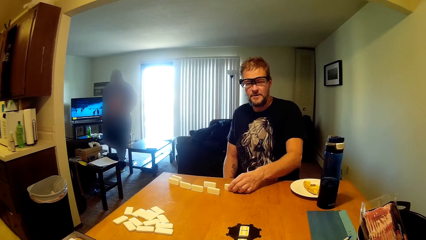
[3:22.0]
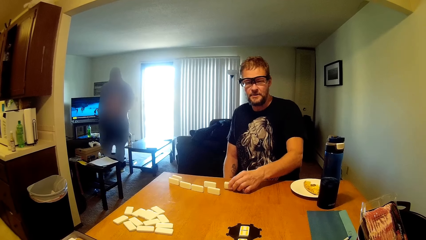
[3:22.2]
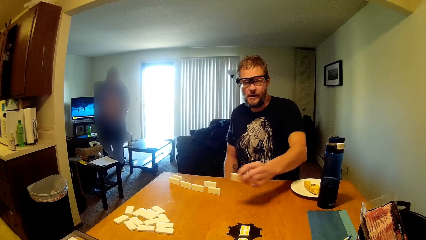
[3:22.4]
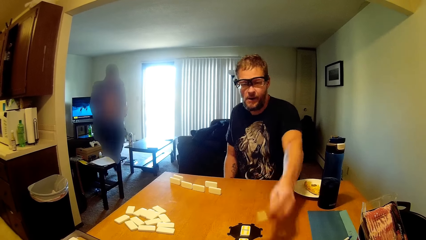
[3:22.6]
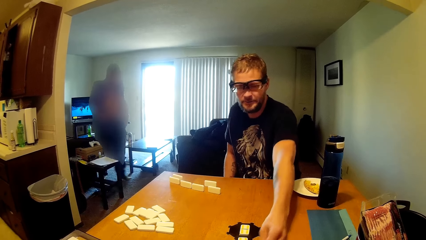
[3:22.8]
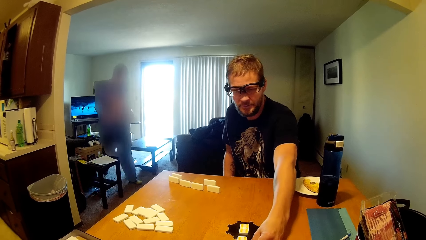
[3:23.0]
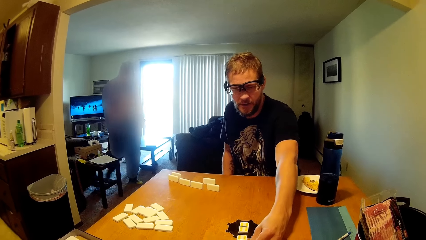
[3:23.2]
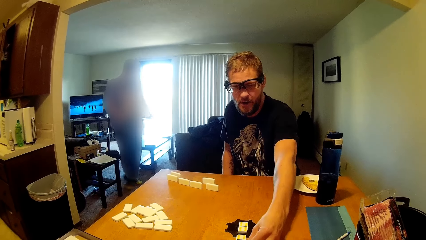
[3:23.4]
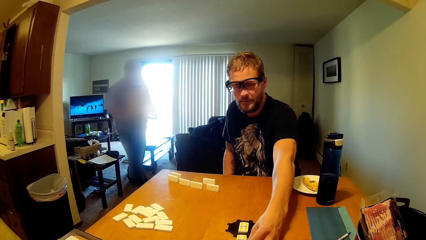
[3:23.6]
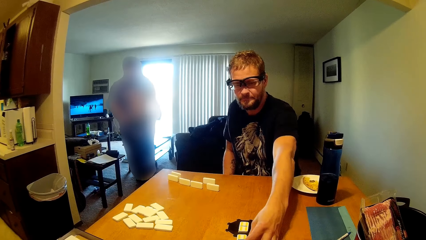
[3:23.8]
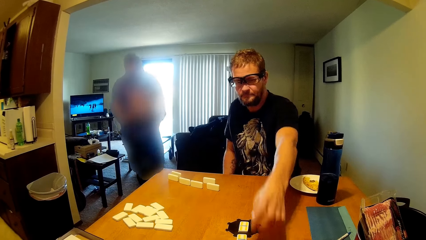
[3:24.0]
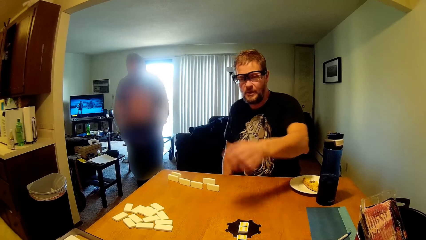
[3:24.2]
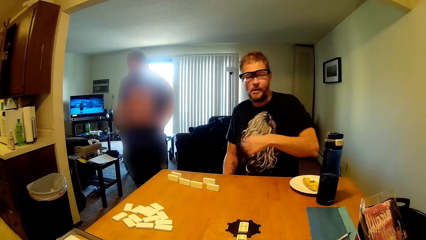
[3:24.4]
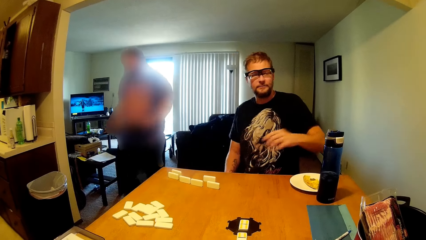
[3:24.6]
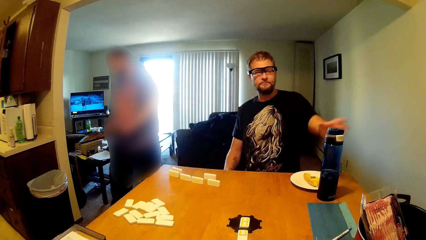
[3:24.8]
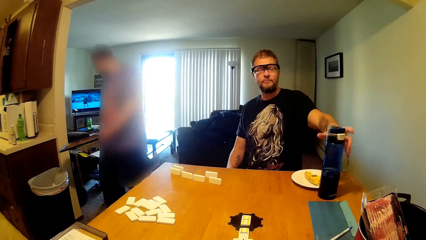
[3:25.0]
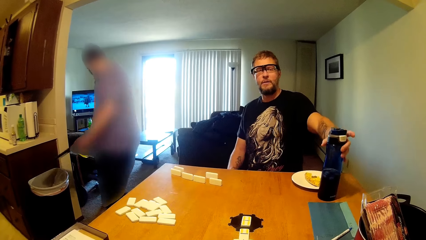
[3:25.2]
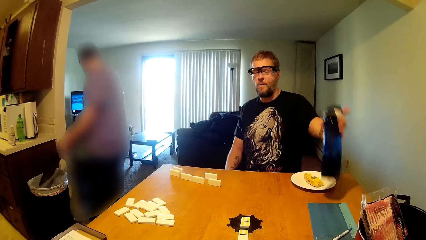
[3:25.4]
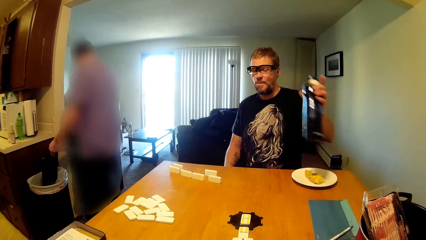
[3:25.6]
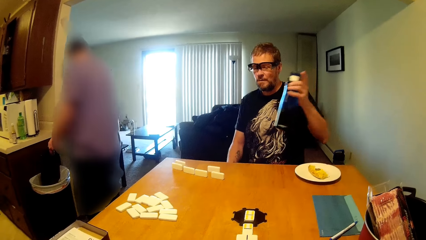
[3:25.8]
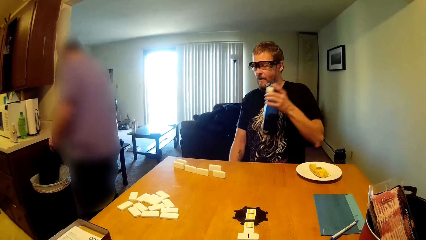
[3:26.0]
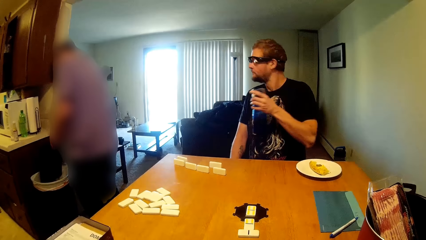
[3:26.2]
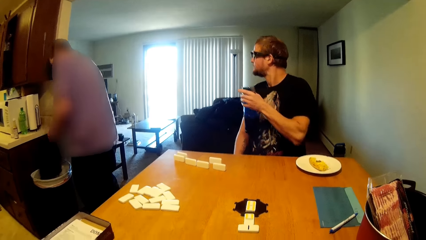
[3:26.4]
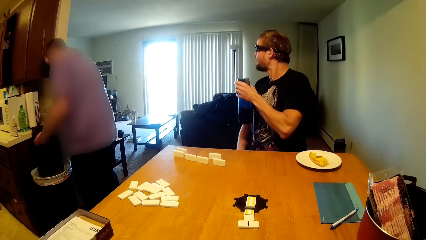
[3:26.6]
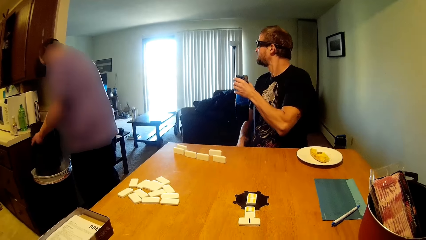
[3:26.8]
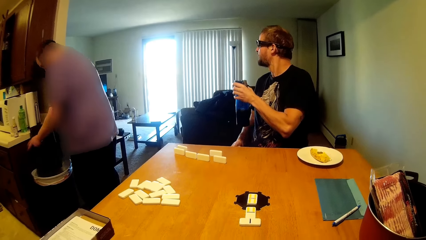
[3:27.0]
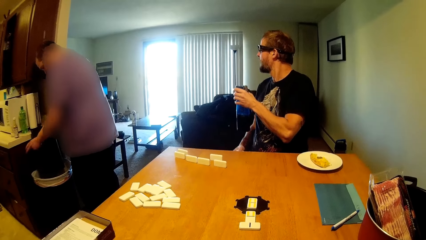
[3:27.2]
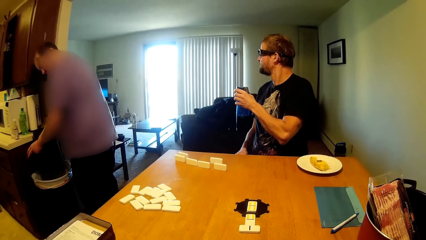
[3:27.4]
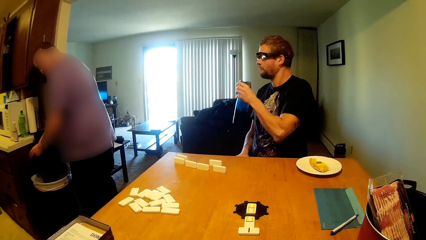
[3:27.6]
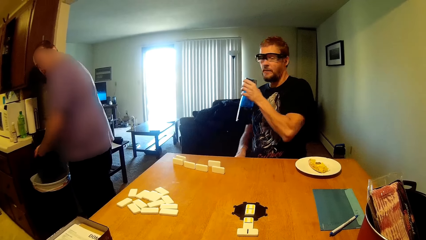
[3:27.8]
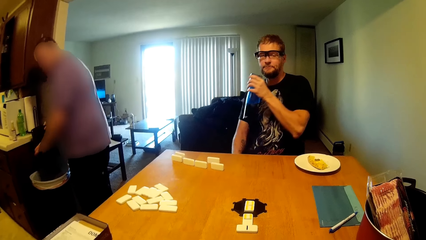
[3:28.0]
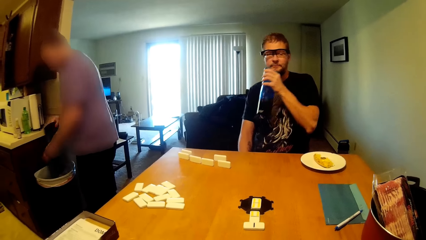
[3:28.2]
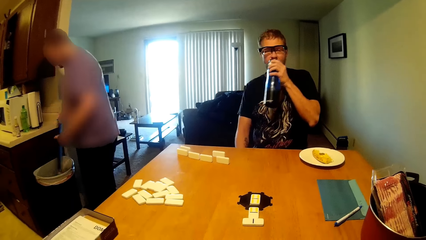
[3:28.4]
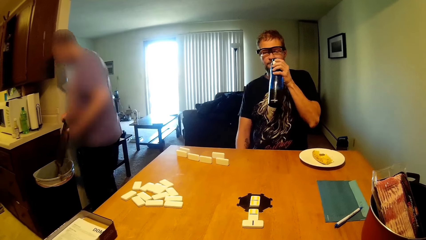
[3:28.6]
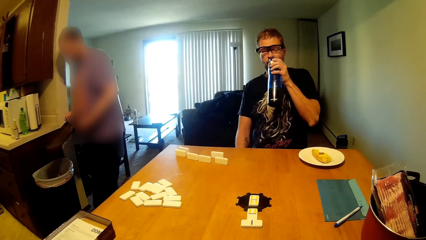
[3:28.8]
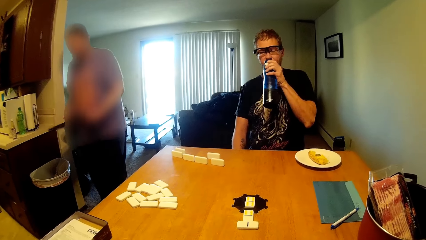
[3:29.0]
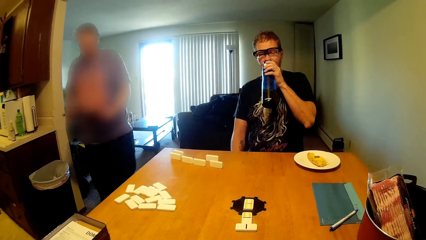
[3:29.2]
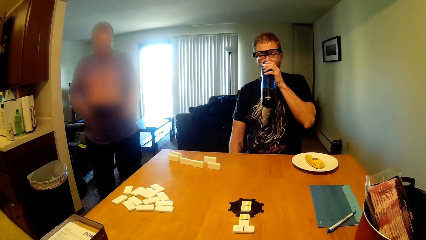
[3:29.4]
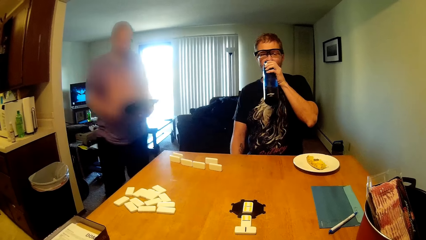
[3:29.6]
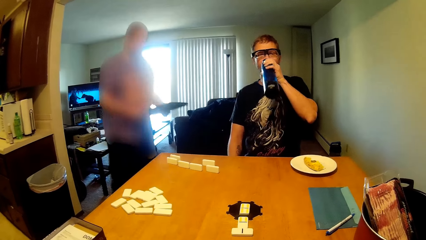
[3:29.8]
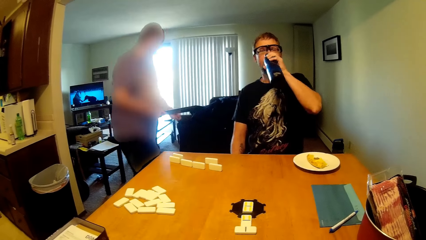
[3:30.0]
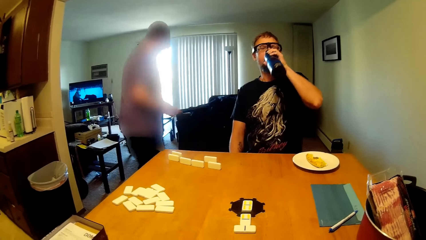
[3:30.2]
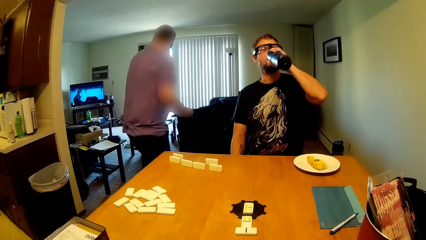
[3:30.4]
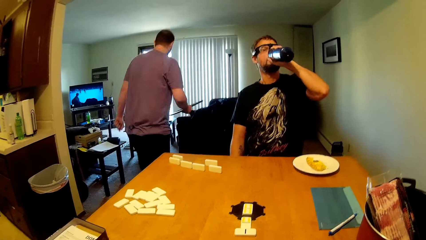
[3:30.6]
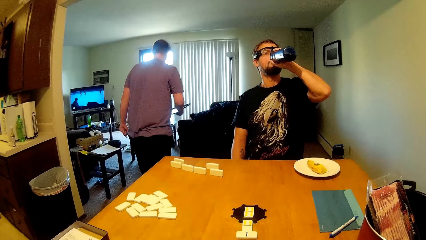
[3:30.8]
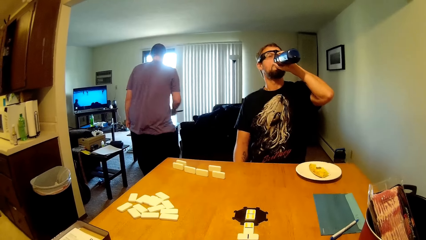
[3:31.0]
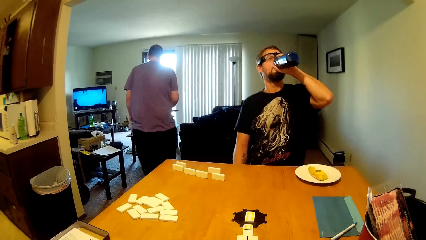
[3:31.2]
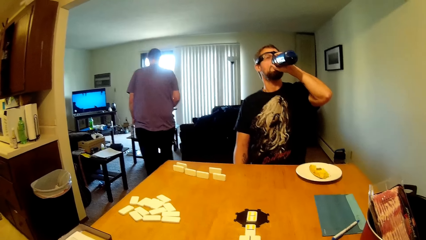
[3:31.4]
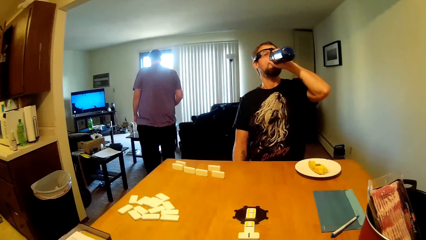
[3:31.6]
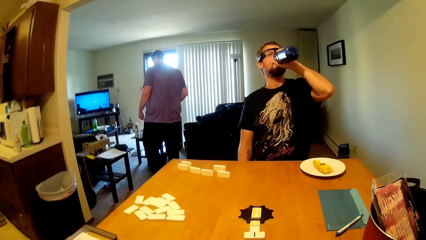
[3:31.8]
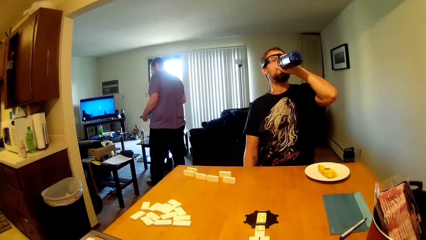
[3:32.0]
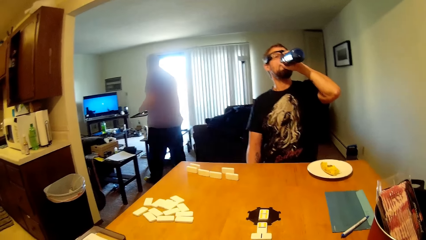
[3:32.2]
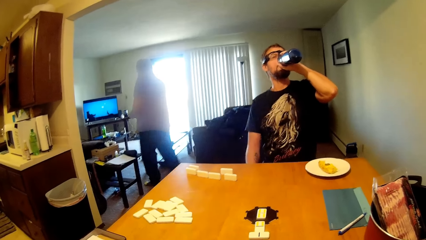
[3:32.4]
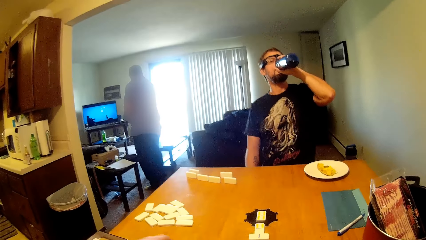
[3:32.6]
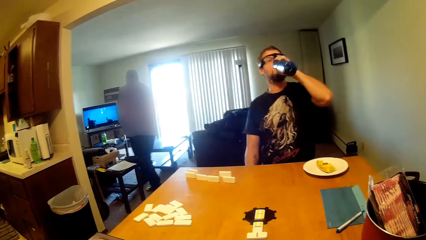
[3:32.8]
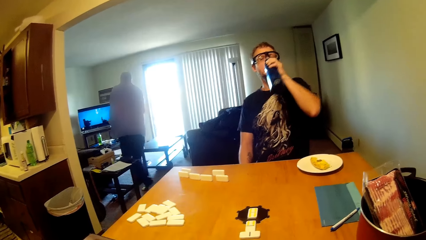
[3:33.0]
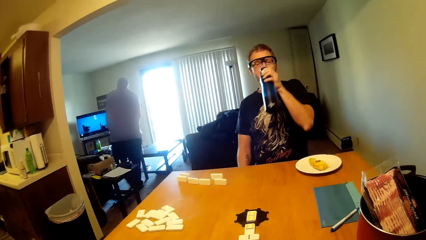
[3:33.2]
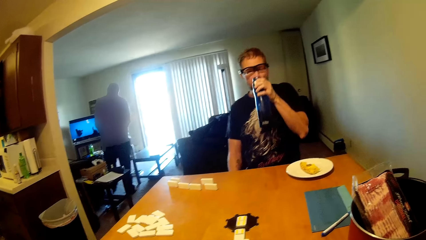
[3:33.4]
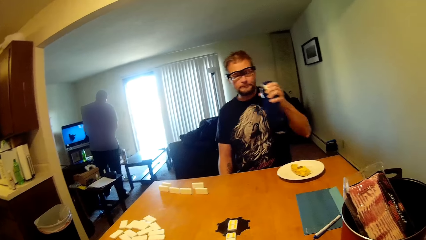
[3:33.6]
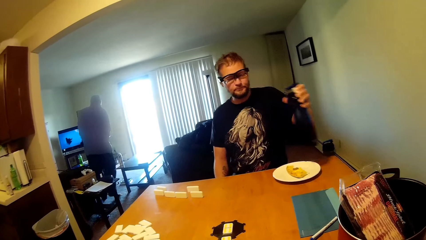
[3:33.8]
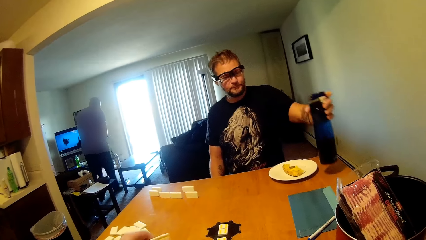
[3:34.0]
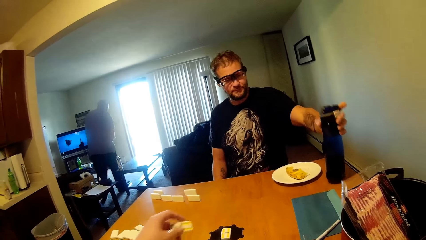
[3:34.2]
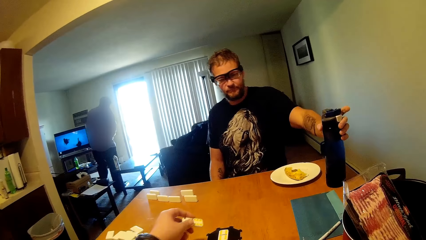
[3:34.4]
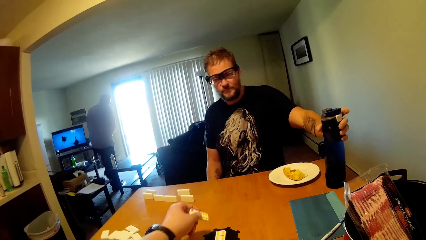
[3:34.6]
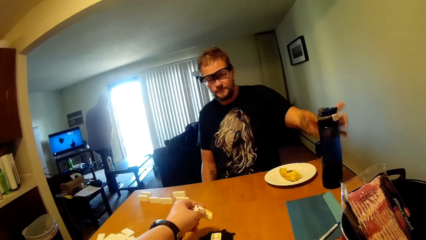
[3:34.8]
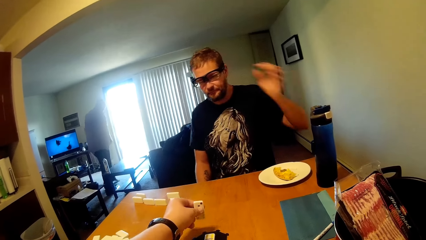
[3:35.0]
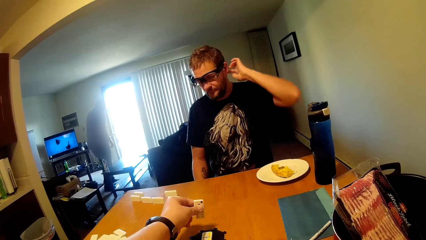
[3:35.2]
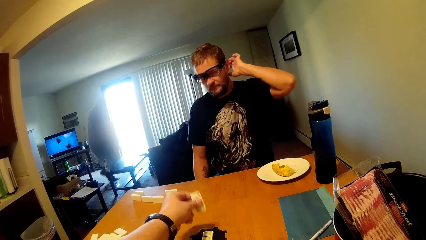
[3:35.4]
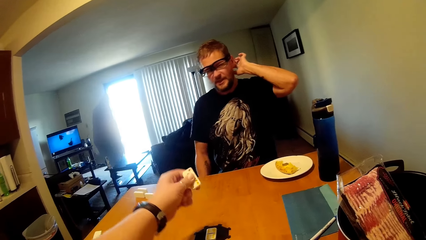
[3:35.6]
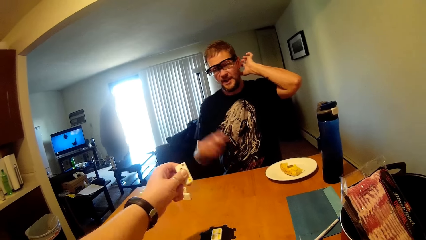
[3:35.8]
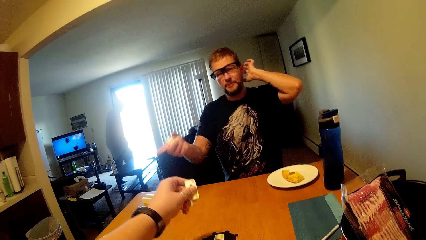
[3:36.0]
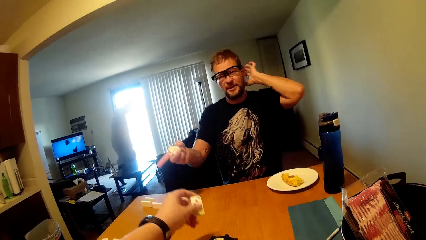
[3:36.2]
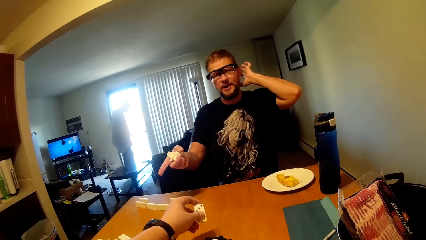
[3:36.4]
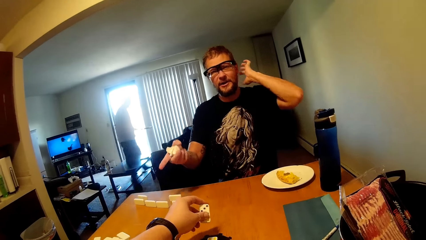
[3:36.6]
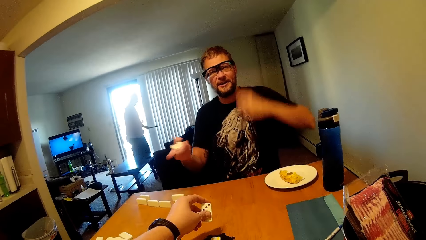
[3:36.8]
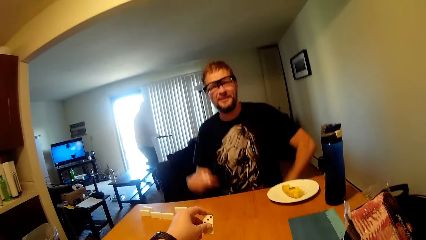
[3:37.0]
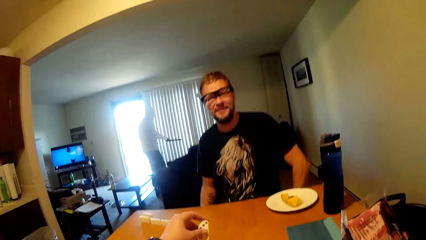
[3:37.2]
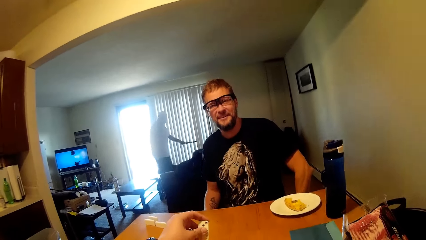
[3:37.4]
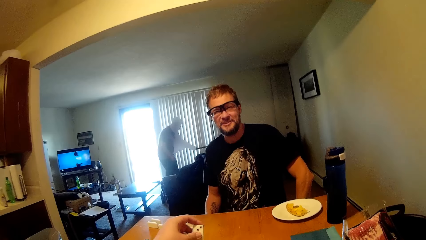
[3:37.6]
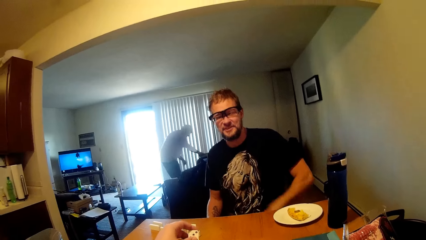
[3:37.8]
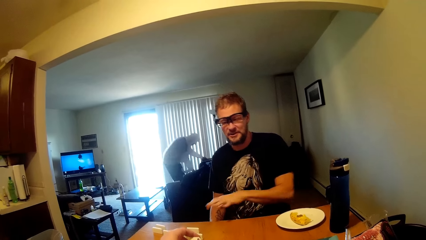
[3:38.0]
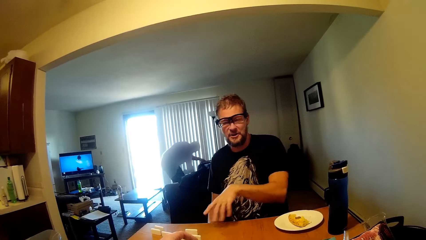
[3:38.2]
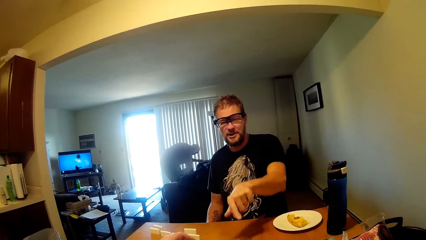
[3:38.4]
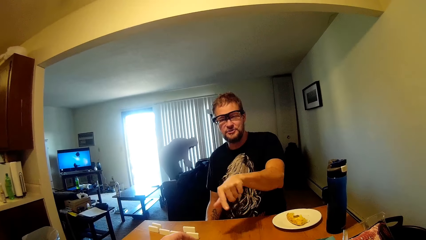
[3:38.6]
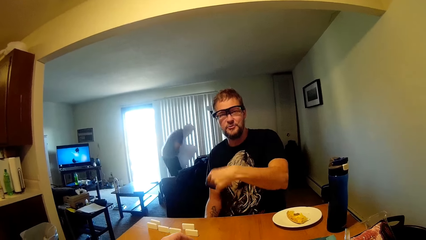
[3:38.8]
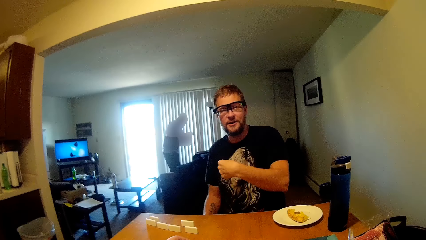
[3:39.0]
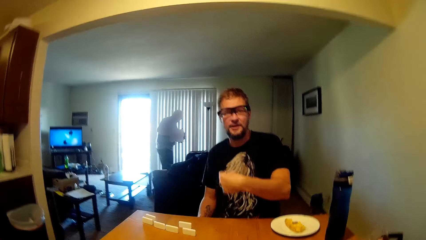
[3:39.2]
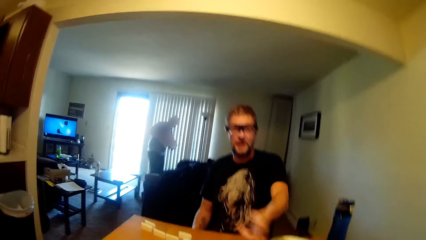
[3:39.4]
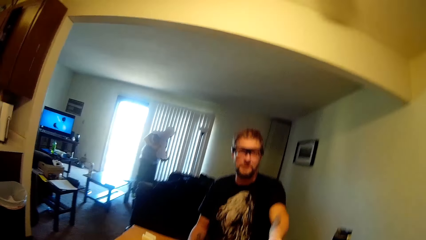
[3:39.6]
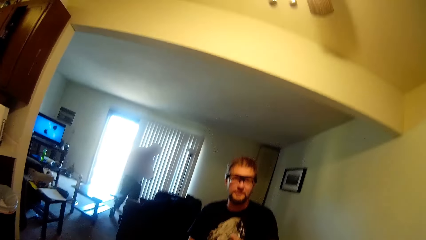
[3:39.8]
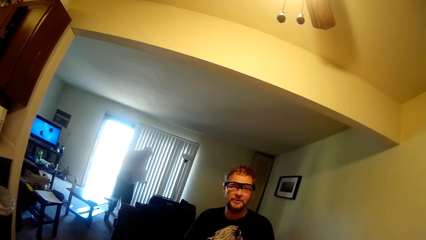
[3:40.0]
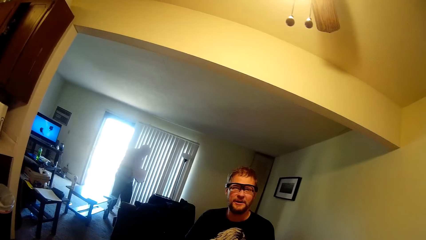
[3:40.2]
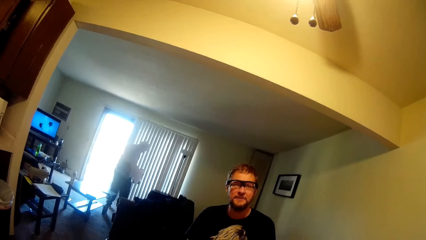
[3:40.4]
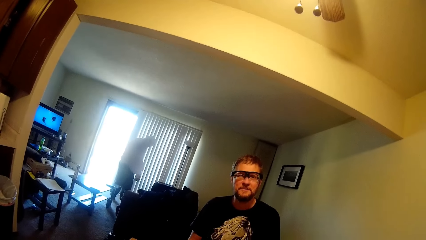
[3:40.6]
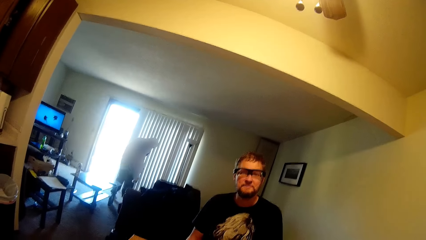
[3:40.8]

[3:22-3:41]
A person puts the dominoes card on the table, picks up a dominoes card, and puts the dominoes card on the table. Another person walks to the kitchen. The first person picks up a water bottle. The other person pours dust in the bin. The first person drinks water or juice from the bottle. The other person walks to the living room. The first person puts the bottle on the table.
